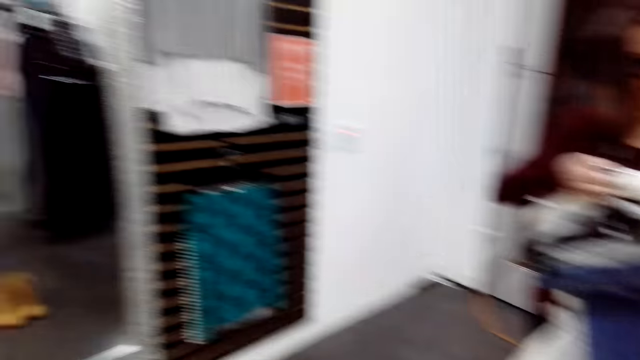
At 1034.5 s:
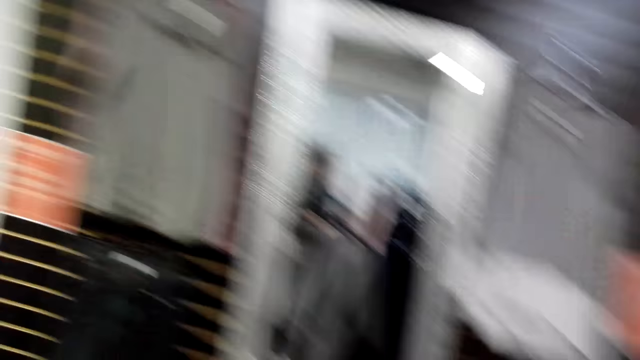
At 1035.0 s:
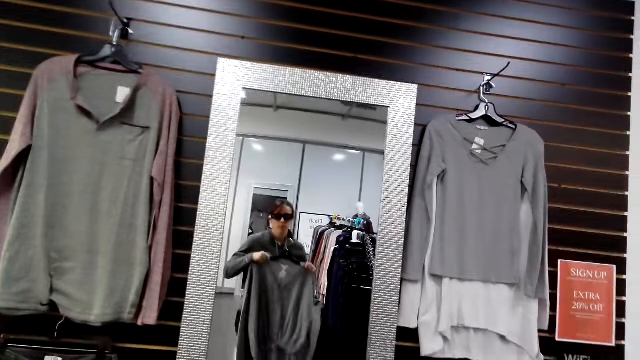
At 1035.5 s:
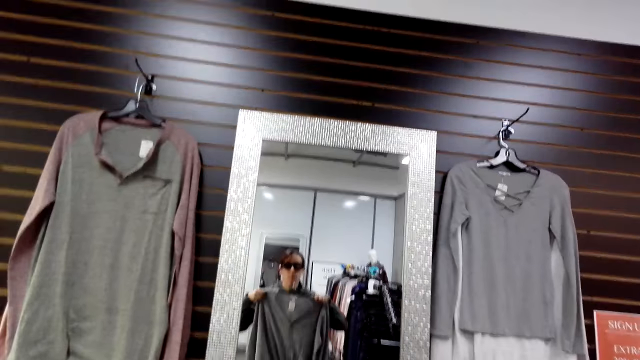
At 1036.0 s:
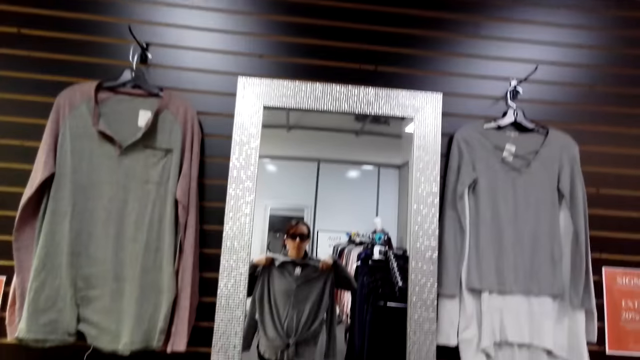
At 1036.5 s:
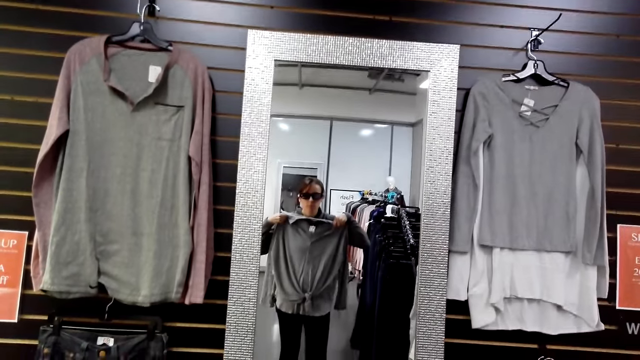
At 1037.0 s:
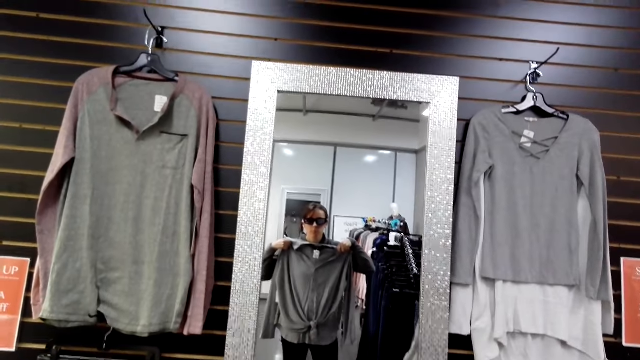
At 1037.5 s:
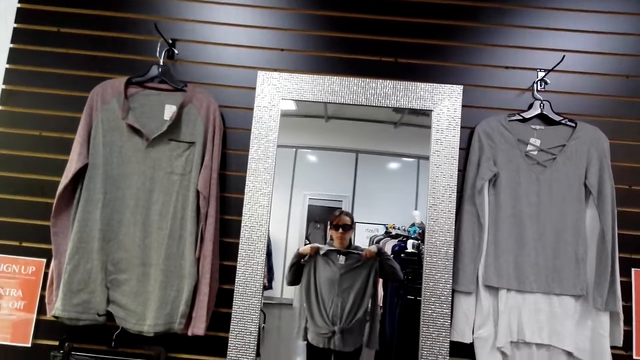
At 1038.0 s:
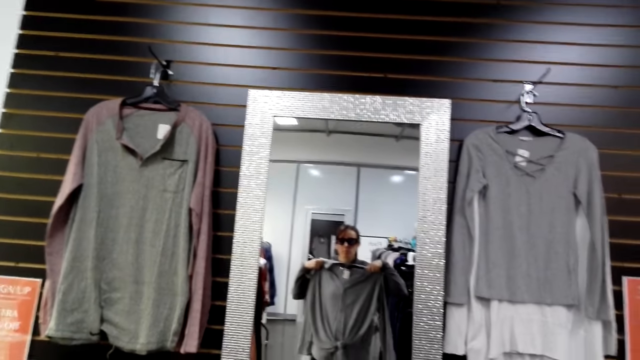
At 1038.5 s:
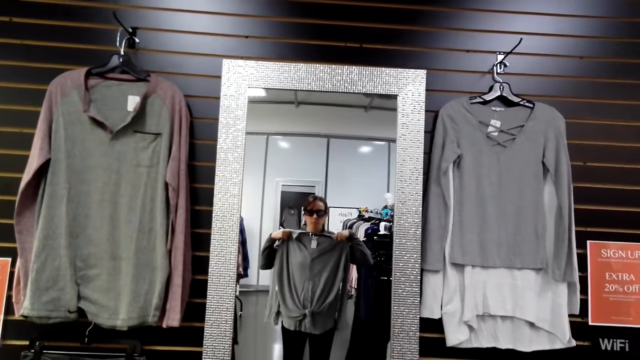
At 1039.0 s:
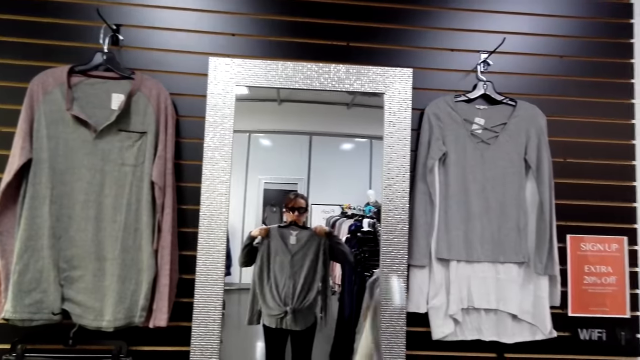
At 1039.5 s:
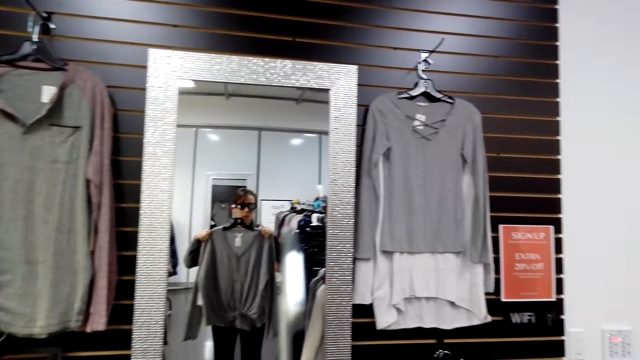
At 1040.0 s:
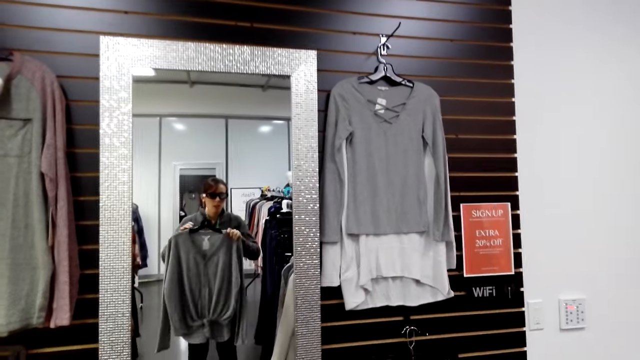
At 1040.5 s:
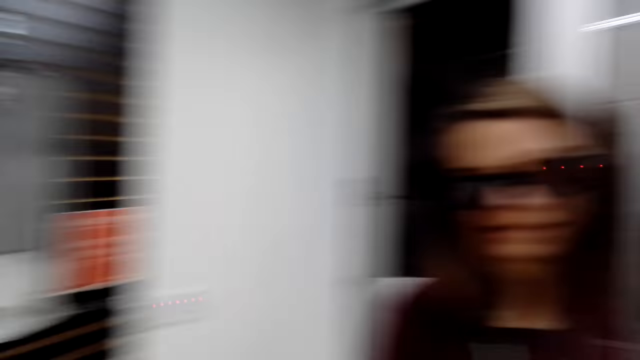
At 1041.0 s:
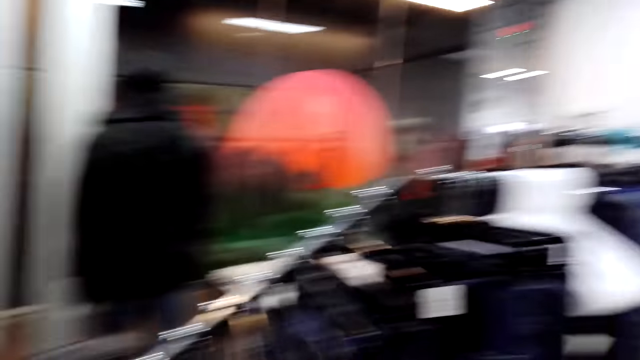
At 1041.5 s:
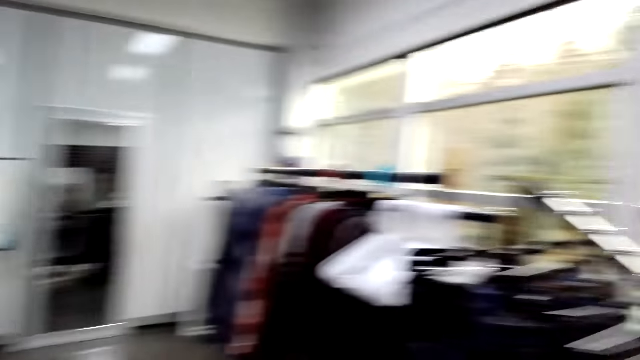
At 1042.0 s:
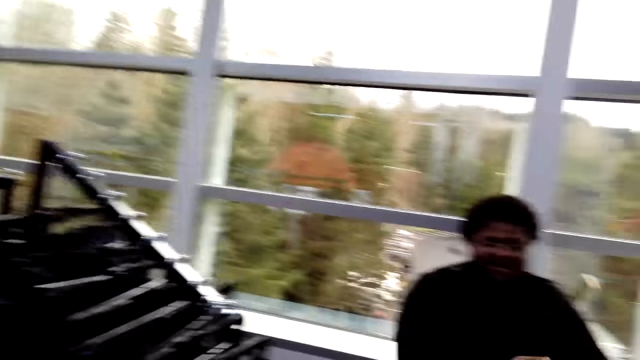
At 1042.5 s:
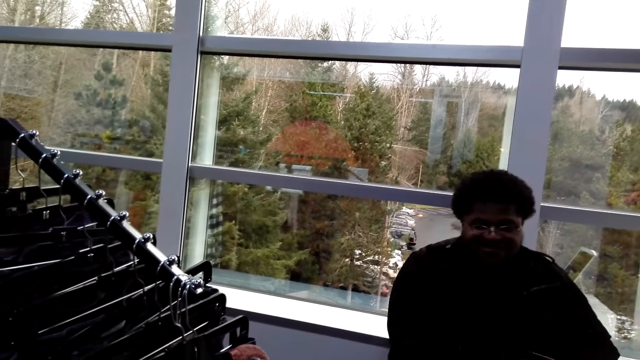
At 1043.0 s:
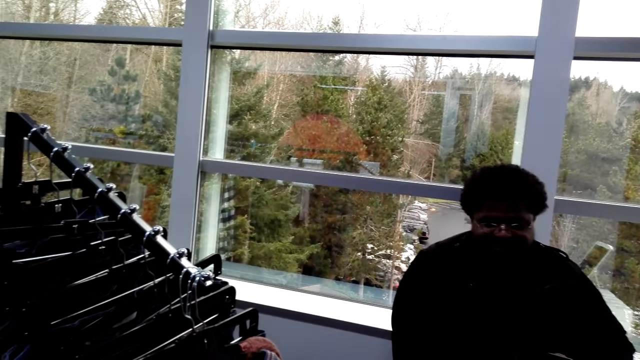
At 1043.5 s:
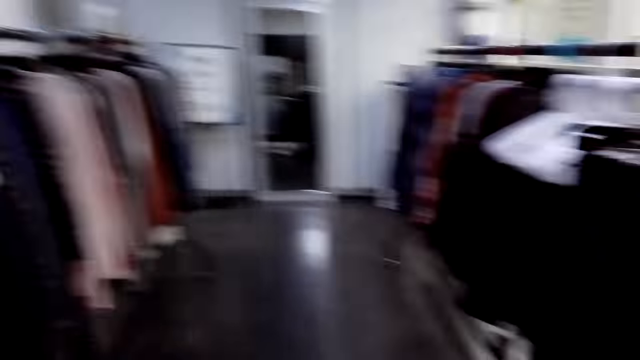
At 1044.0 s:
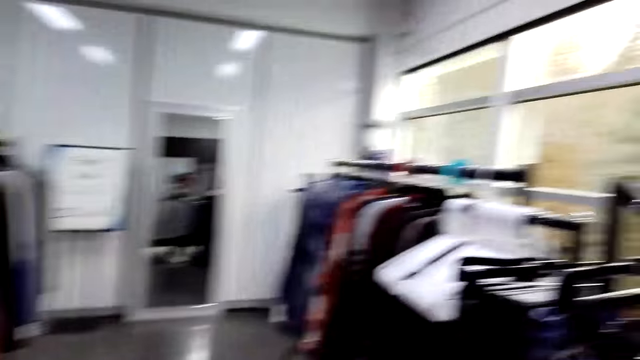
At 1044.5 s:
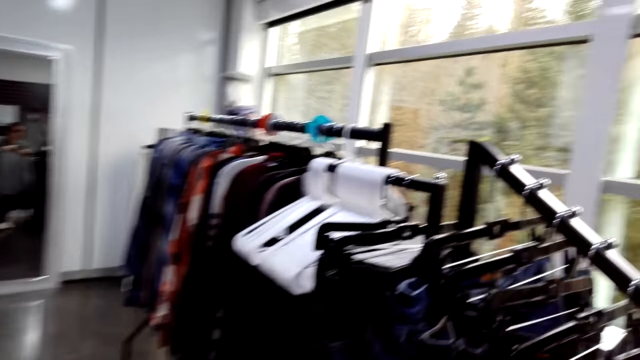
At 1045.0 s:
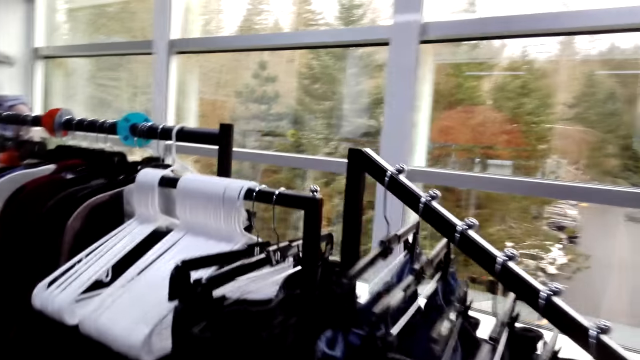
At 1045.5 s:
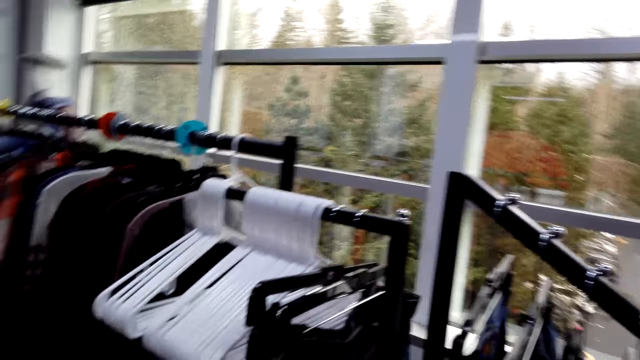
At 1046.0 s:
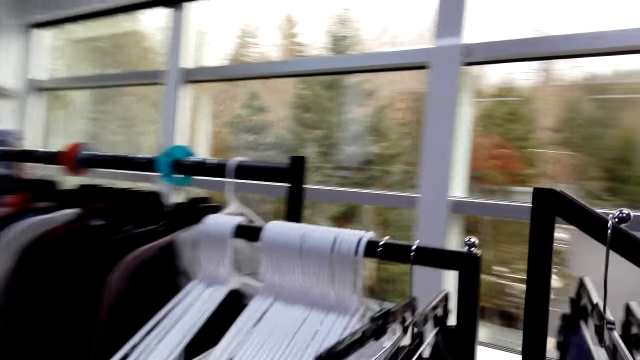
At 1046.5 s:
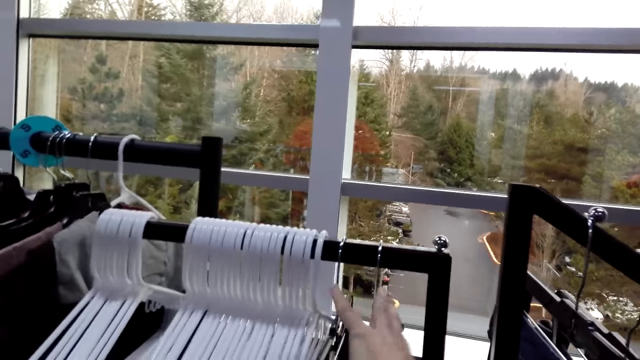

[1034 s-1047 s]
The camera wearer looks around the clothes store. They lift a cloth. They look at the sweatshirt on the mirror. They turn around. They speak to a woman. They look around the clothes store. They speak to a man. The man speaks to the camera wearer. The camera wearer looks around the clothes store. They walk in the clothes store.

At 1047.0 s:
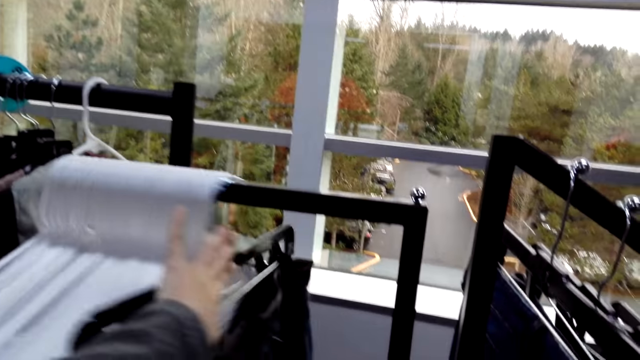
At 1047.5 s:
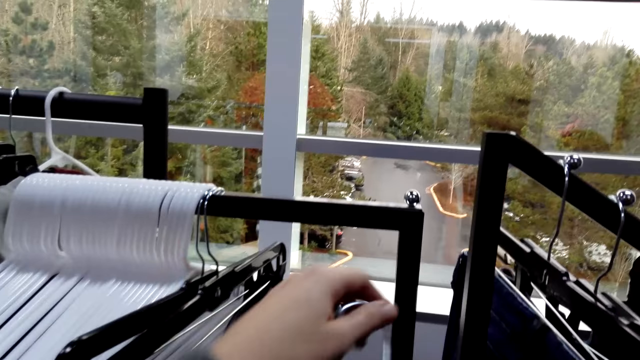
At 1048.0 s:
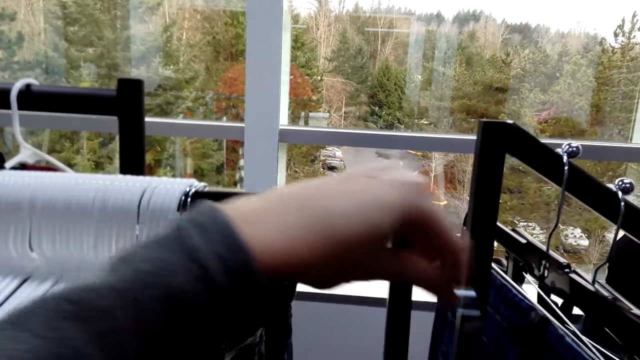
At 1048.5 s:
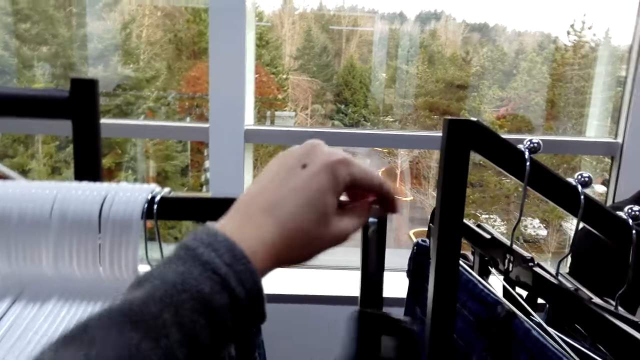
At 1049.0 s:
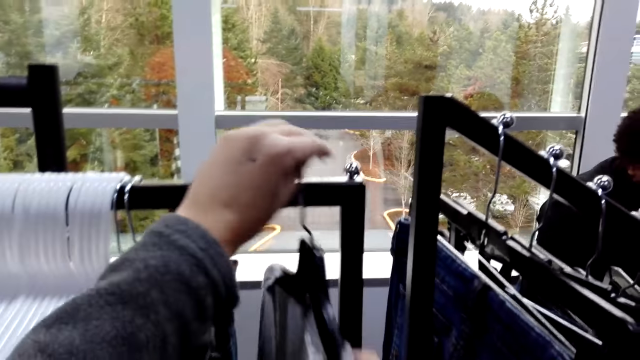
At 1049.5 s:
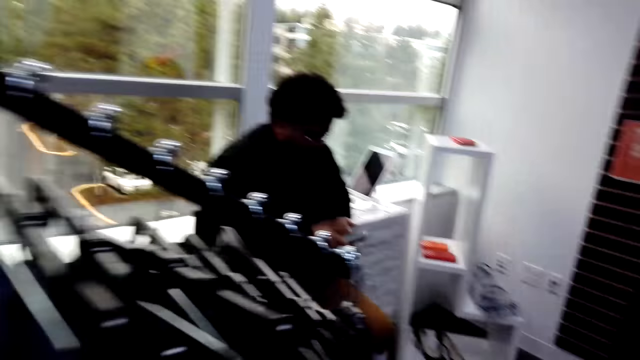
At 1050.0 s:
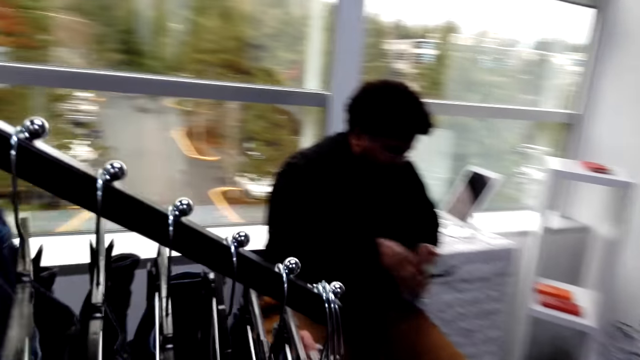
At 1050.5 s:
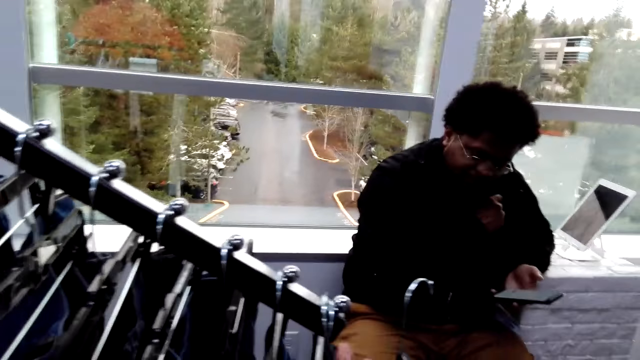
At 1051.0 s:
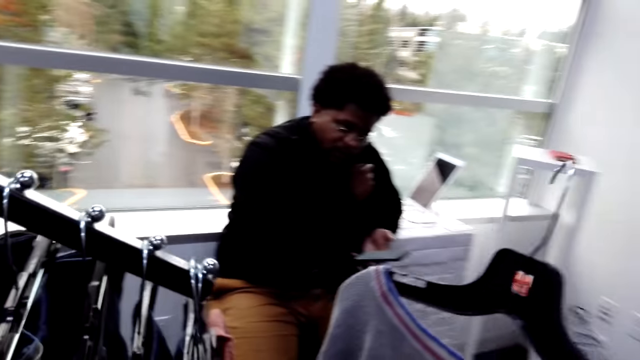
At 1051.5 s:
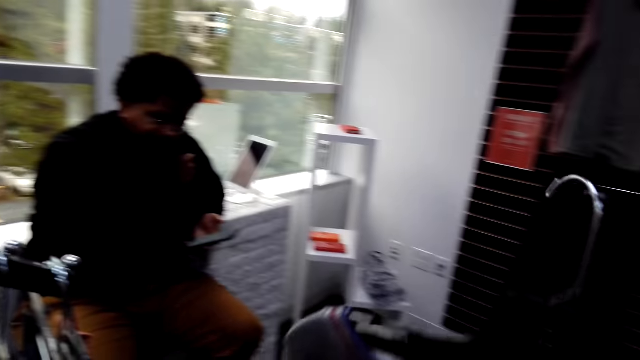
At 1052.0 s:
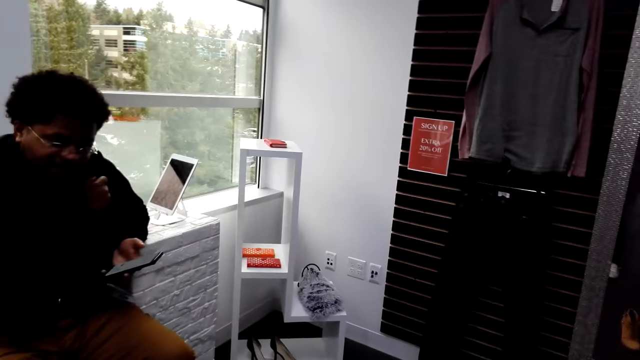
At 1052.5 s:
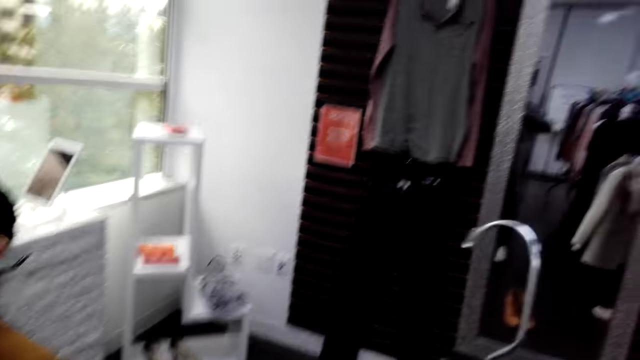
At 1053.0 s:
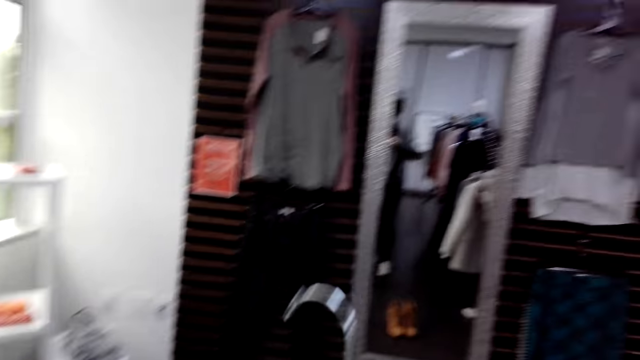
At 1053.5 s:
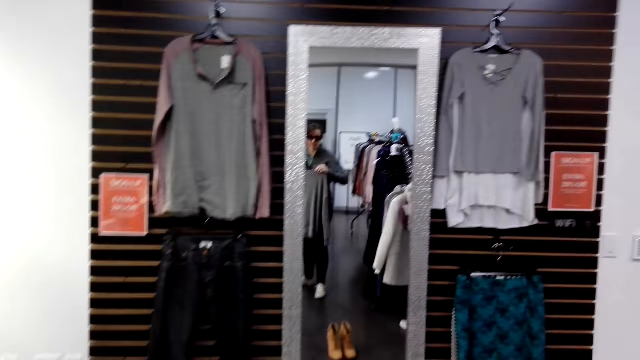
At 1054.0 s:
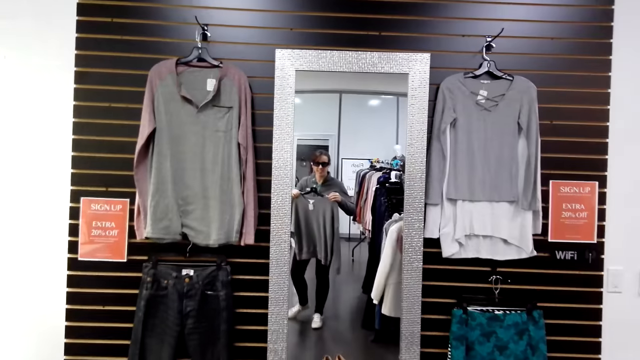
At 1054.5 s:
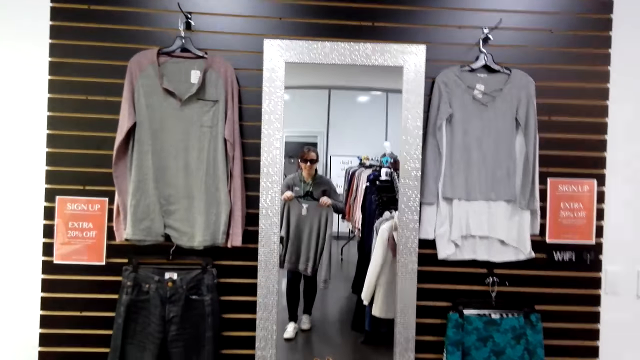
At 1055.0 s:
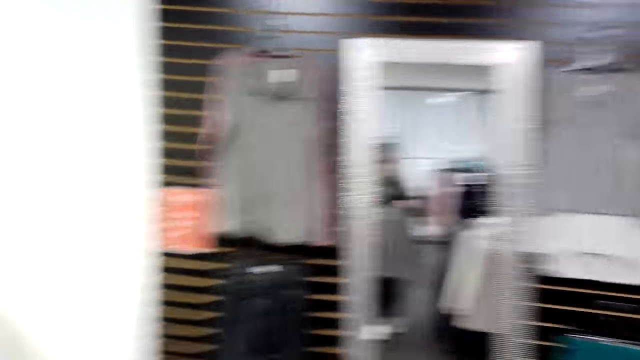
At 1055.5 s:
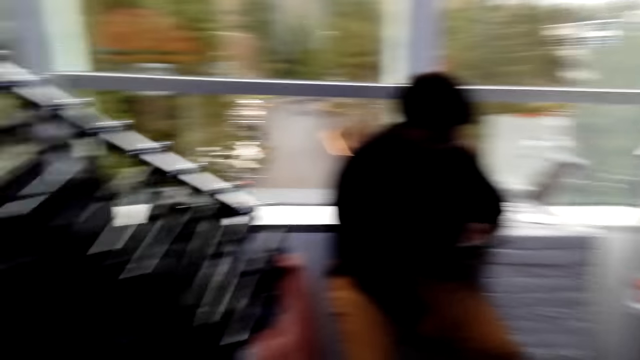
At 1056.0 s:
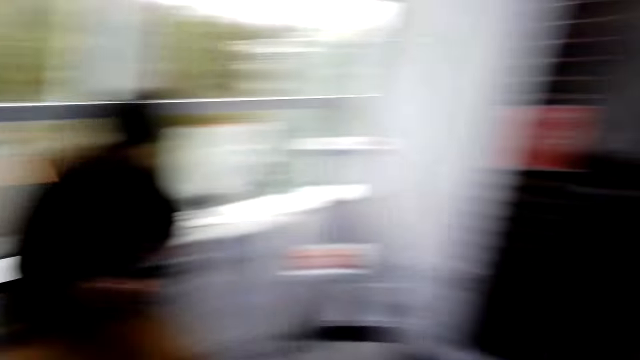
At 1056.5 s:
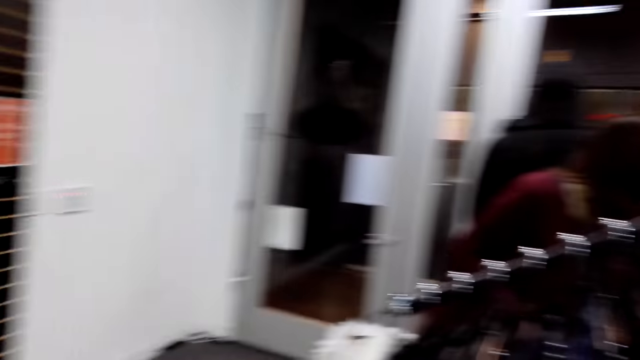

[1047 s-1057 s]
The camera wearer pushes the hangers on the rack stock. They place the hanger on the rack stock. A man speaks to the camera wearer. The camera wearer takes a cloth and lifts the cloth. They turn around. They walk in the store. They speak to the man. They hold a sweatshirt on the mirror. They look at the mirror. They look around the clothes store.
